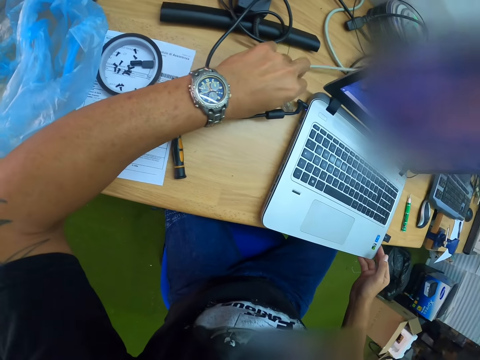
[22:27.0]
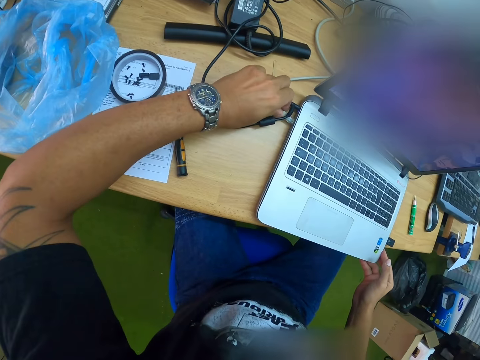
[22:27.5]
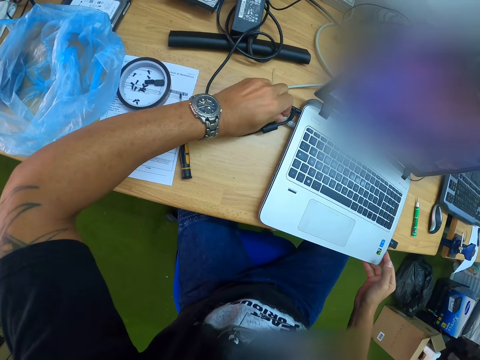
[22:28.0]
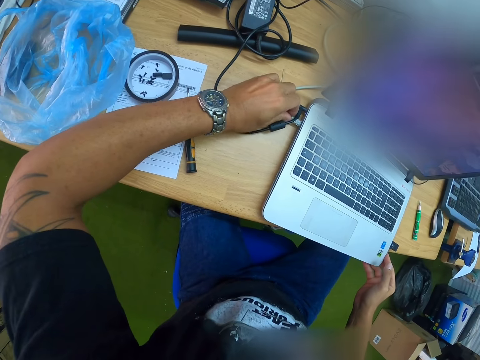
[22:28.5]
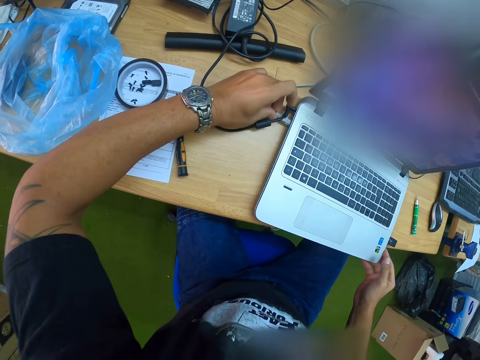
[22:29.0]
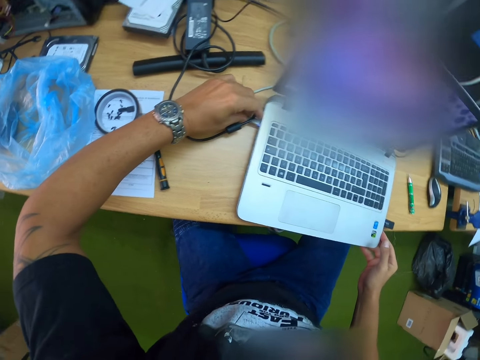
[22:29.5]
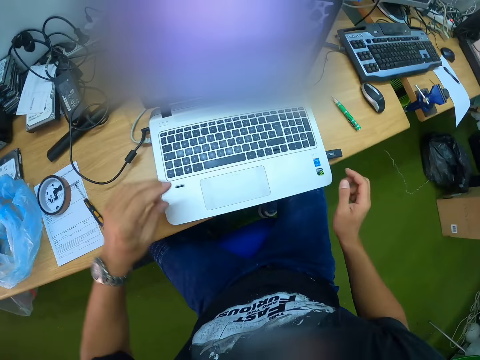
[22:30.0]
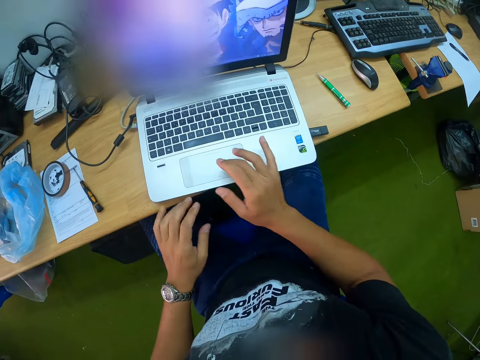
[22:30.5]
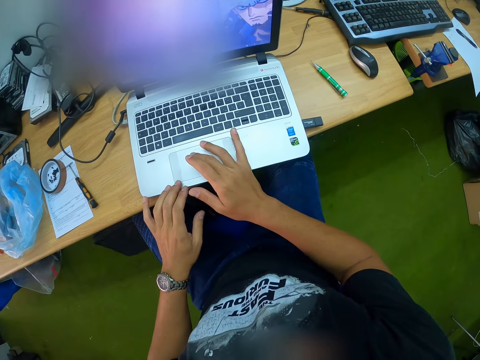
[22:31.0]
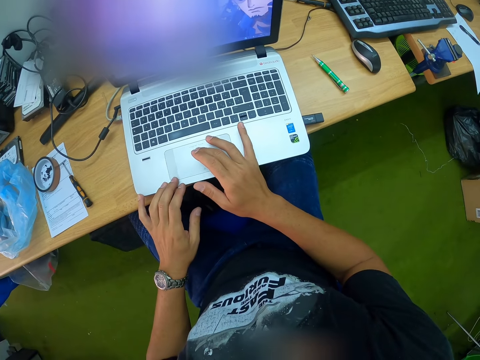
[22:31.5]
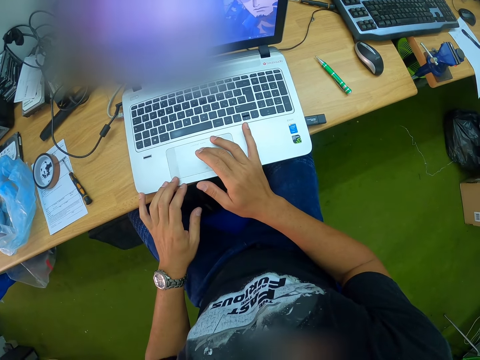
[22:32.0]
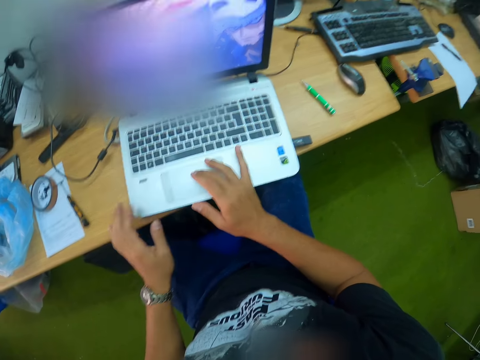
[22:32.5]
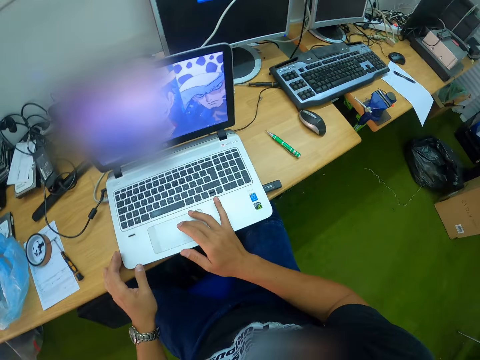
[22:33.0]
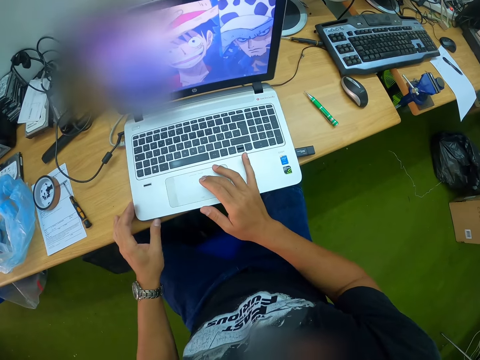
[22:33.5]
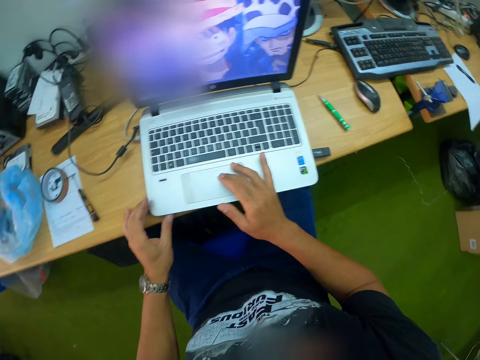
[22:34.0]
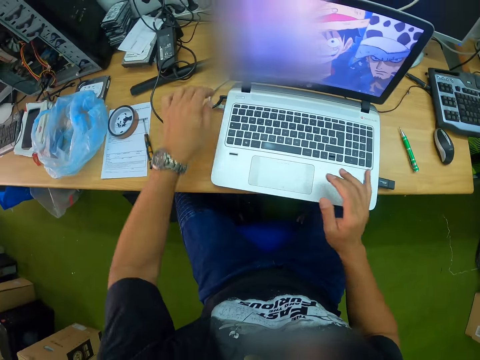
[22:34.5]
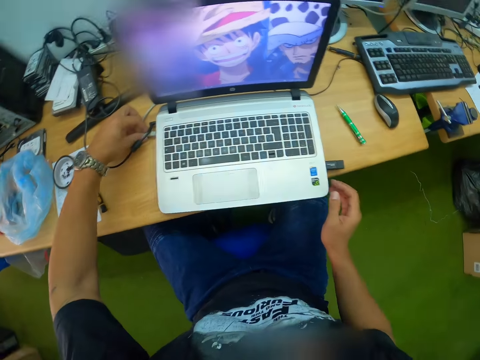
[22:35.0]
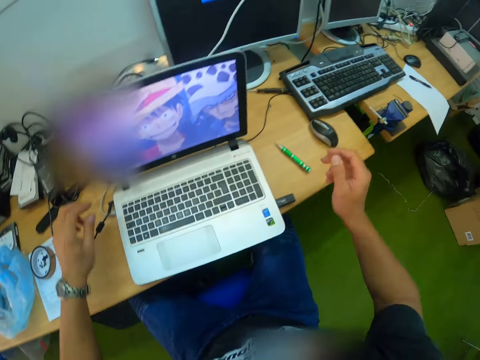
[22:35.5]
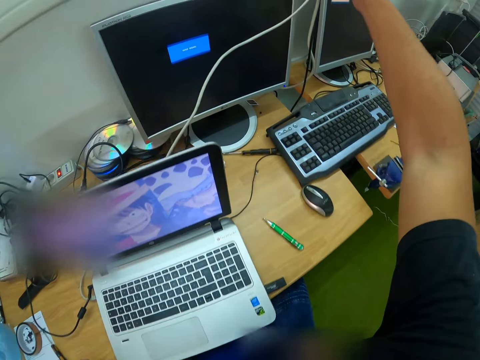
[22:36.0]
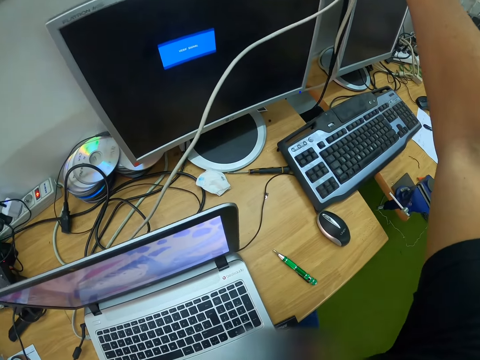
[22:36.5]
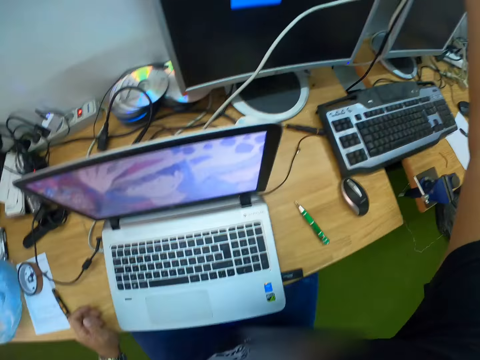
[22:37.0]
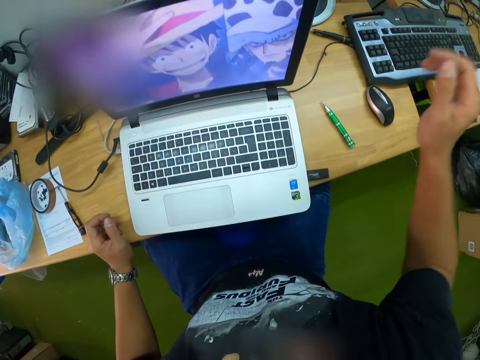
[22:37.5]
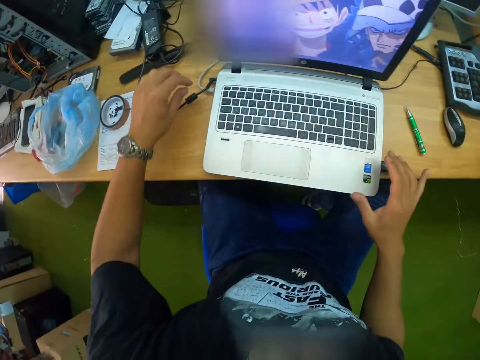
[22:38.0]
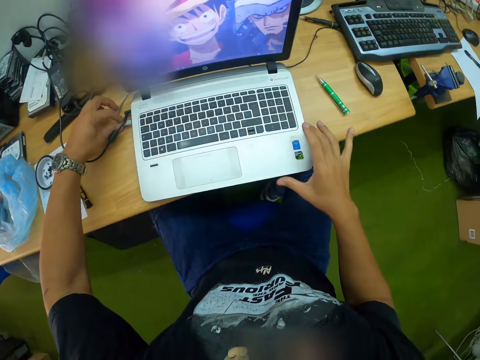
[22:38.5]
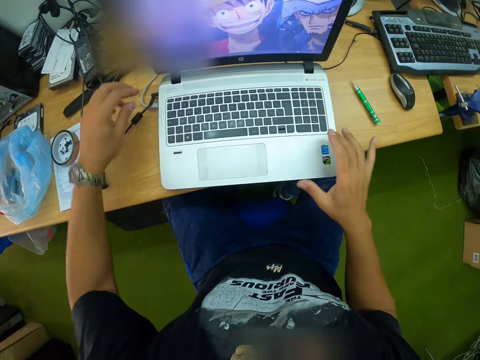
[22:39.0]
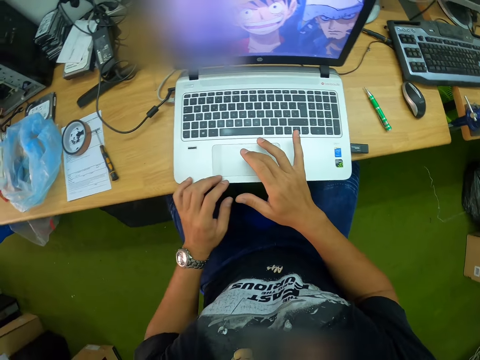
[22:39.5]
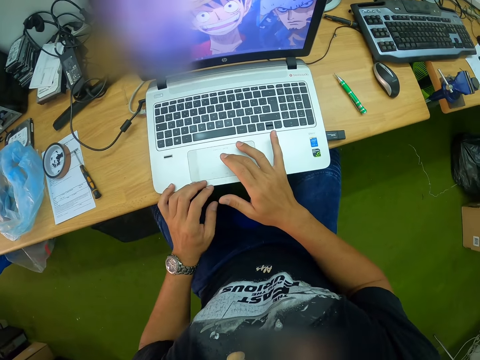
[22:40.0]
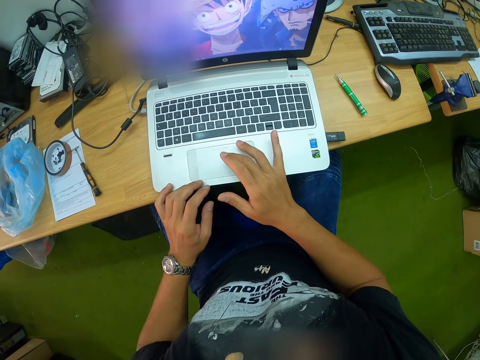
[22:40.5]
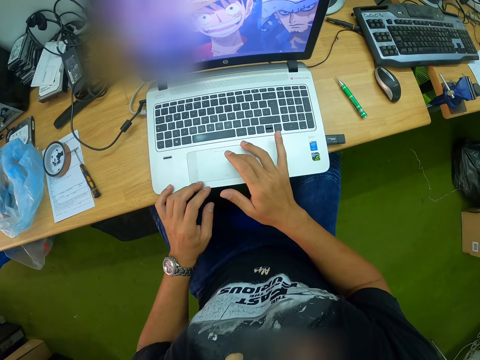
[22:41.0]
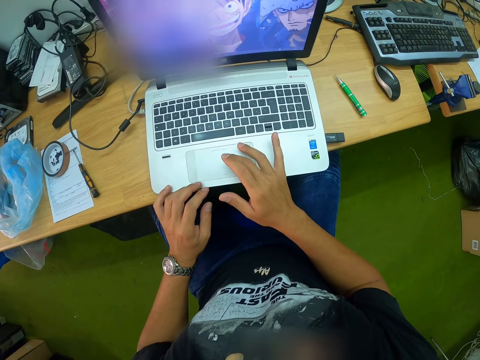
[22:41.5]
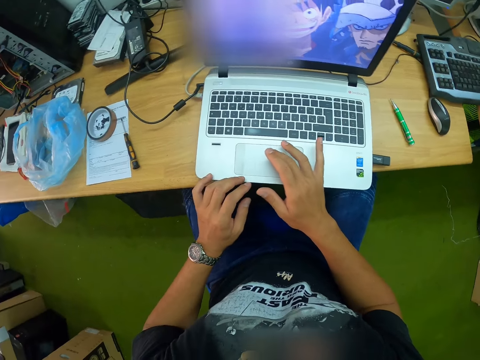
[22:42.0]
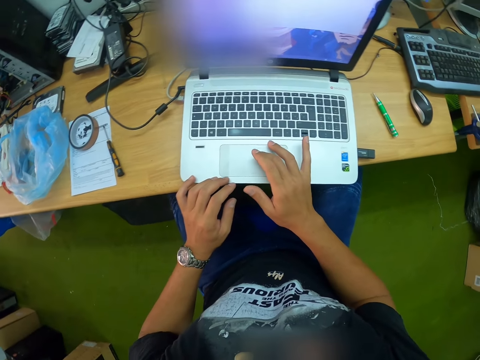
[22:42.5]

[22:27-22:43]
The camera wearer inserts the internet cable in the laptop. He operates the laptop with both hands. He scrolls on the touchpad. He slides the laptop on the table with his left hand. He fixes the cable into the laptop with his left hand. He stretches the right hand. He fixes the cable into the laptop with his left hand again. He operates the laptop with both hands. He scrolls on the touchpad with both hands.

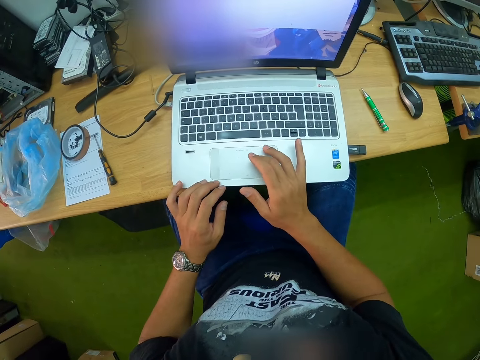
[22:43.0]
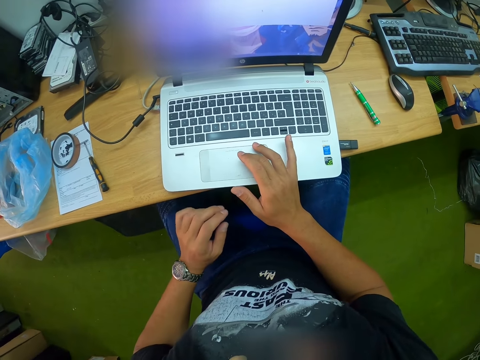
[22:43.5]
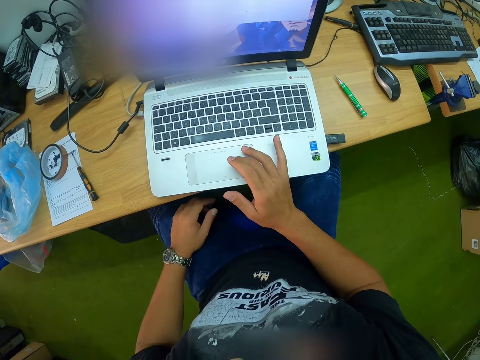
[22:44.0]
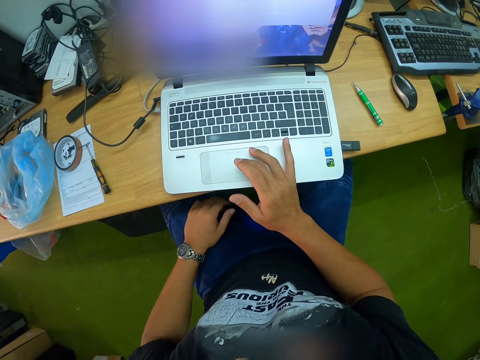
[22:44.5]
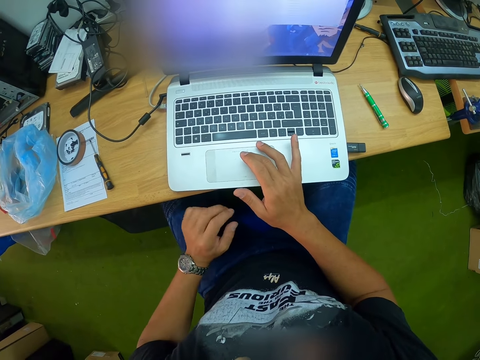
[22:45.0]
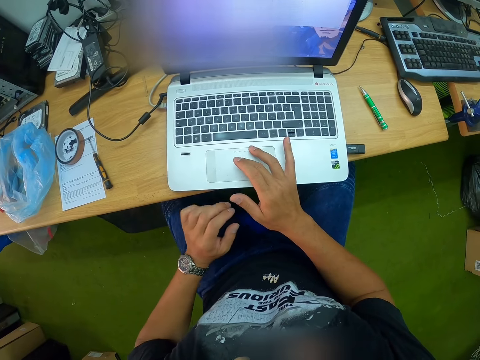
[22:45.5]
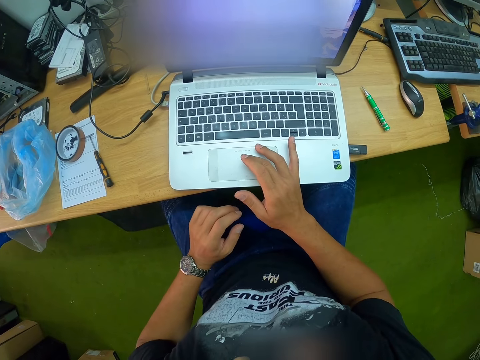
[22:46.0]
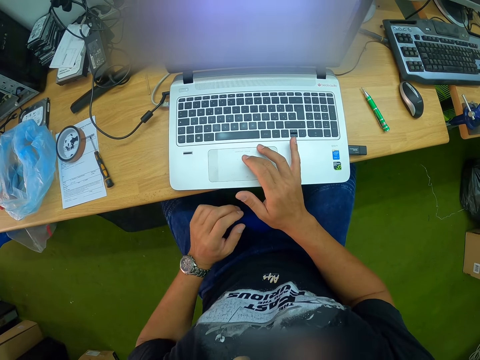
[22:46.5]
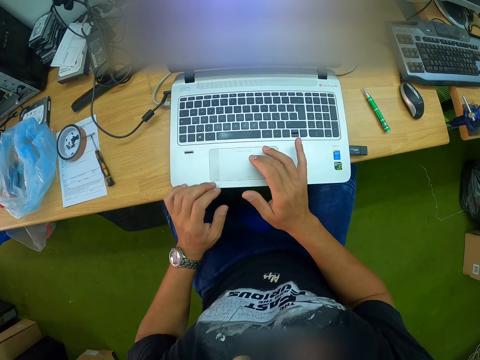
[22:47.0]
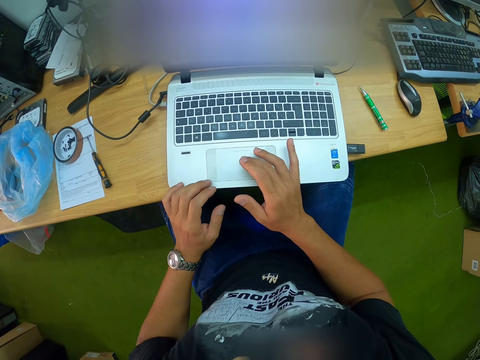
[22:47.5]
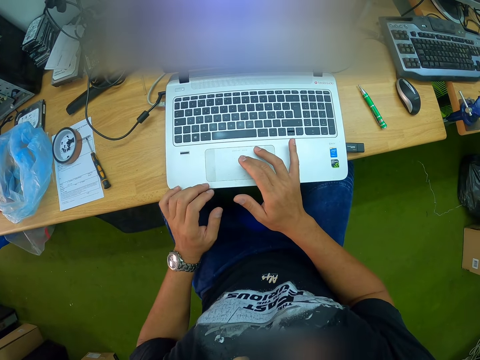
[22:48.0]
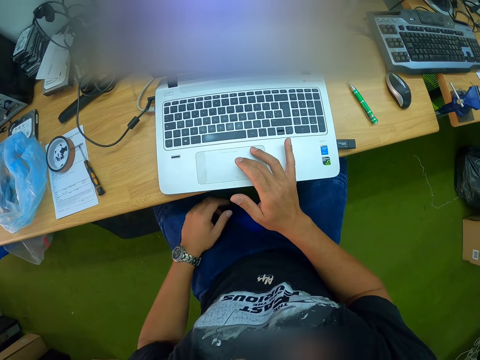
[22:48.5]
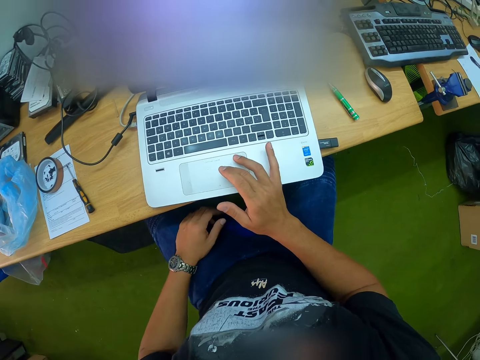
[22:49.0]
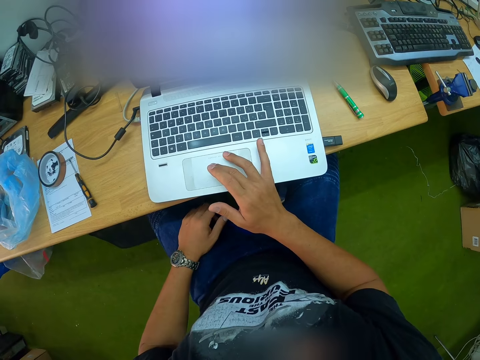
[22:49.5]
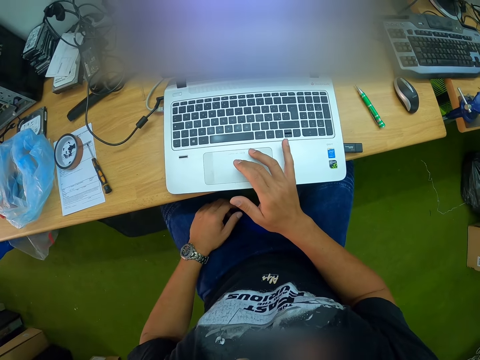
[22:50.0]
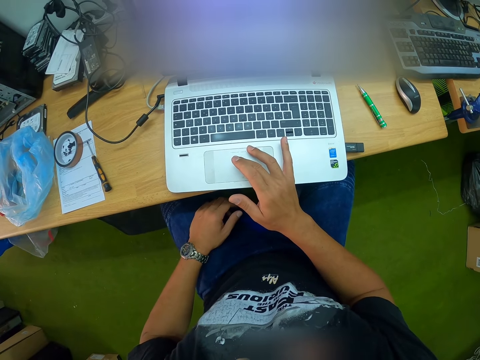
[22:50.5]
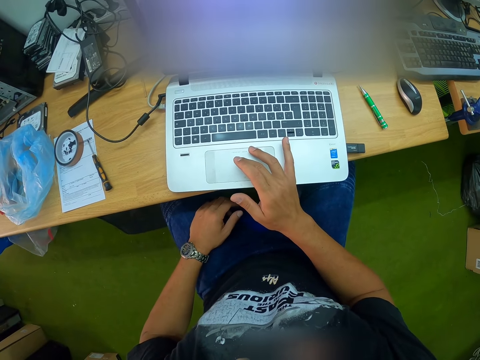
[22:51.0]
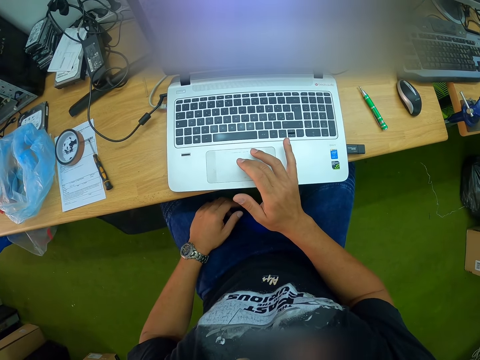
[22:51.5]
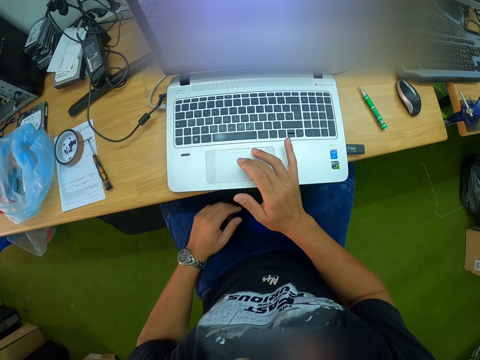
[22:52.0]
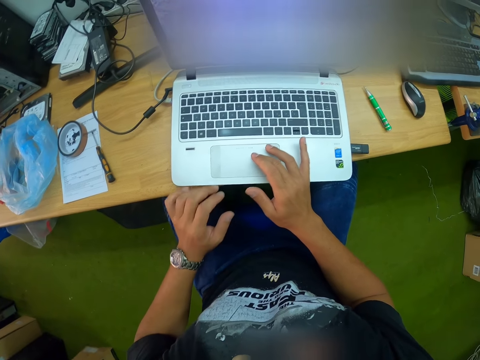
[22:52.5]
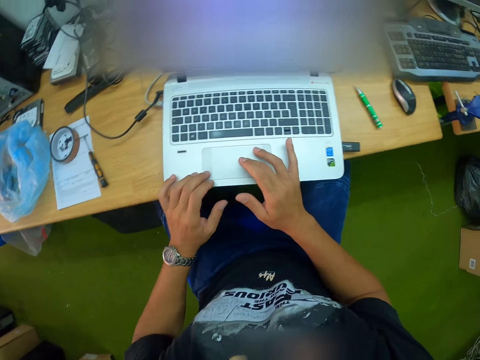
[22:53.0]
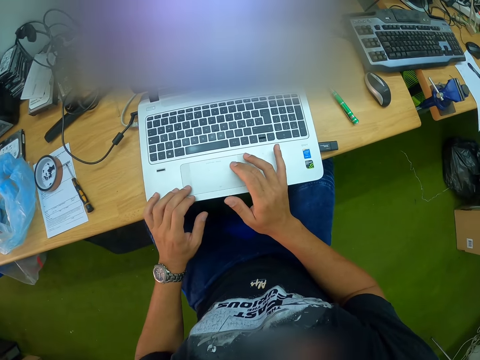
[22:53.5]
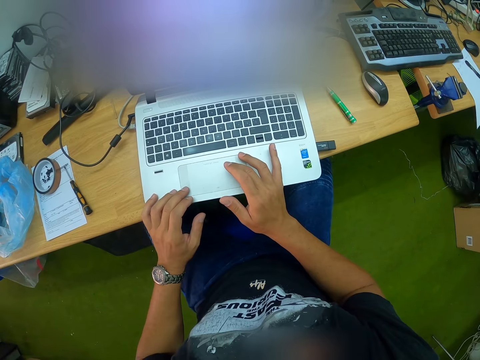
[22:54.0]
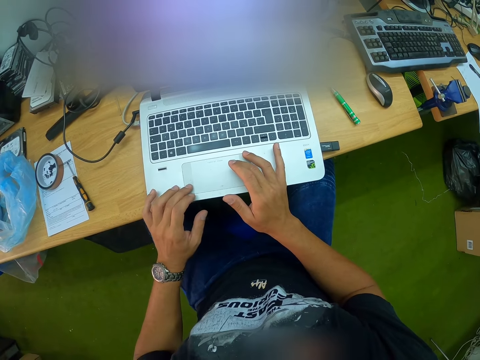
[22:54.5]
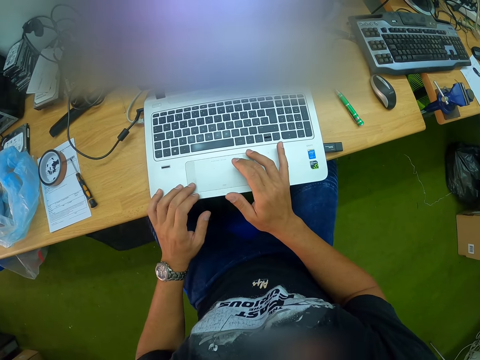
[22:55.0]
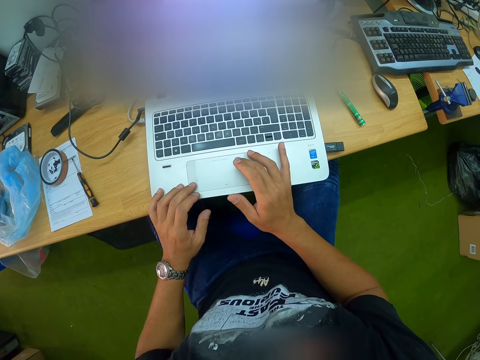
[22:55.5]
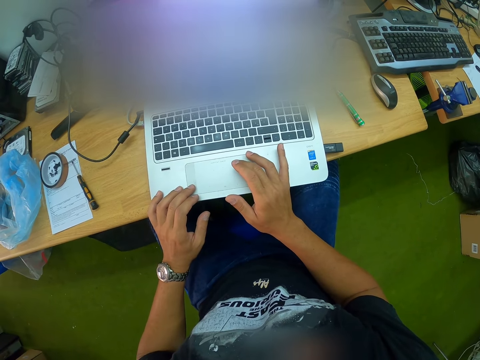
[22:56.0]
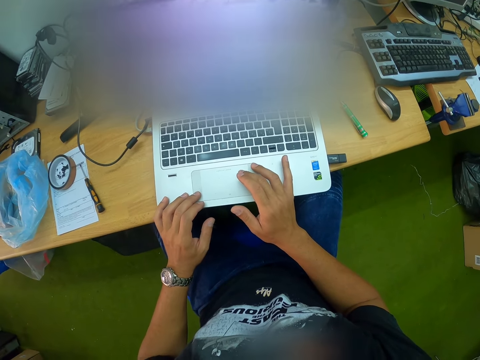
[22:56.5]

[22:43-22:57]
The camera wearer operates the laptop with his right hand. He scrolls on the touchpad with both hands repeatedly. He operates the laptop with both hands. He scrolls on the touchpad with both hands again.
